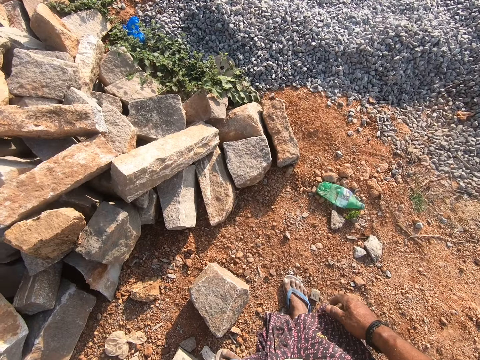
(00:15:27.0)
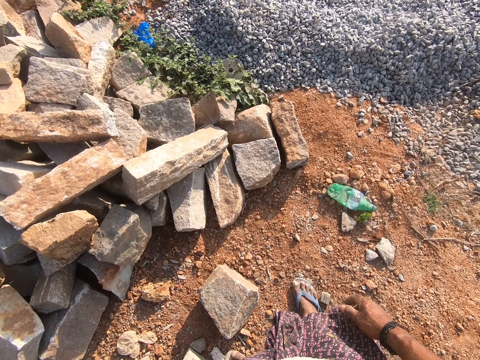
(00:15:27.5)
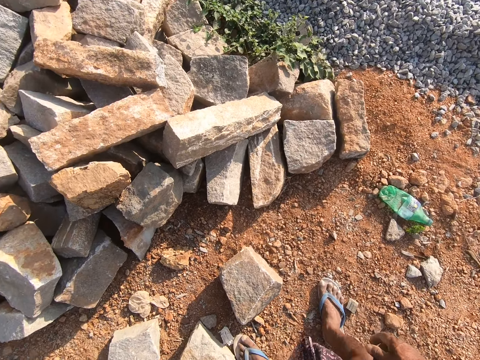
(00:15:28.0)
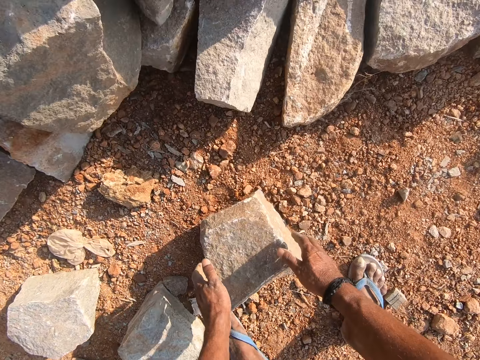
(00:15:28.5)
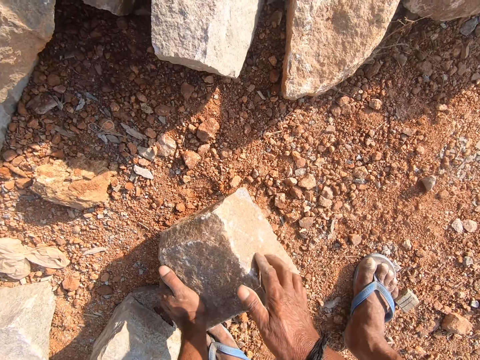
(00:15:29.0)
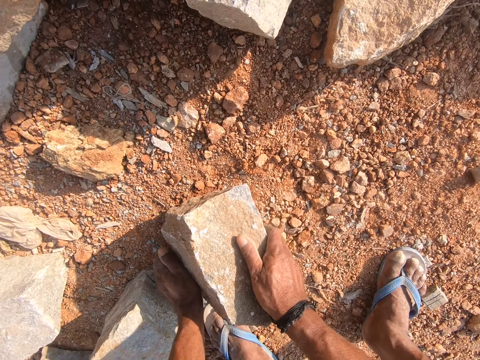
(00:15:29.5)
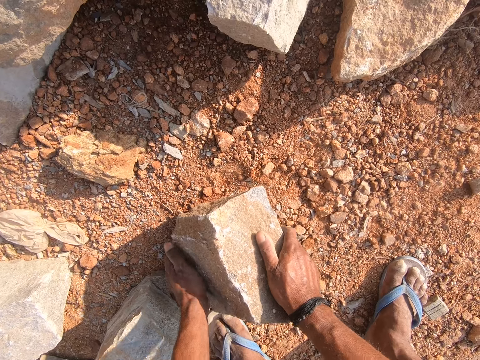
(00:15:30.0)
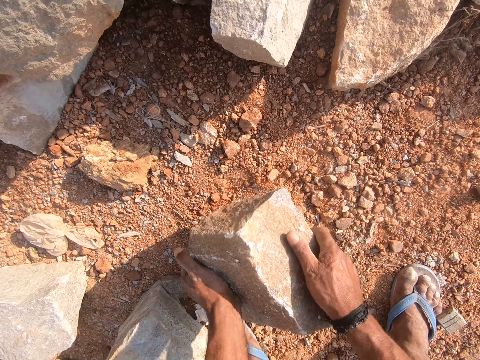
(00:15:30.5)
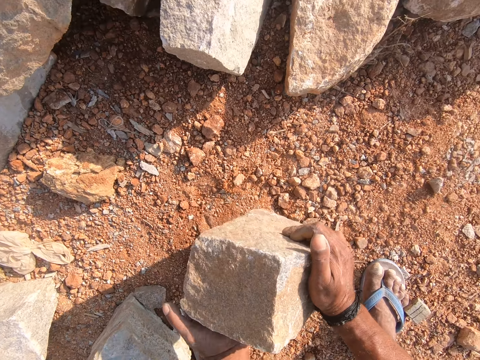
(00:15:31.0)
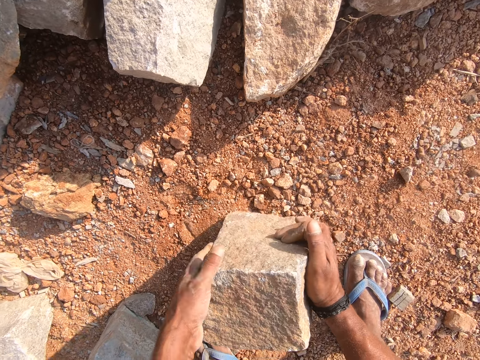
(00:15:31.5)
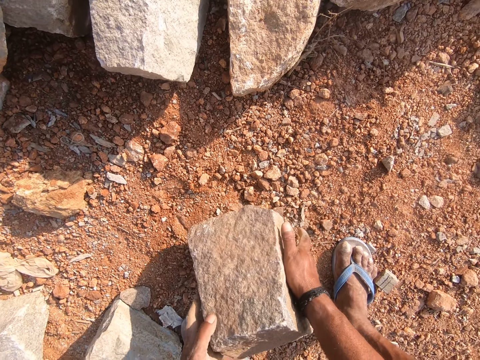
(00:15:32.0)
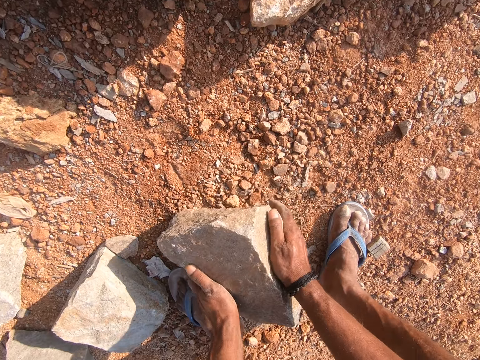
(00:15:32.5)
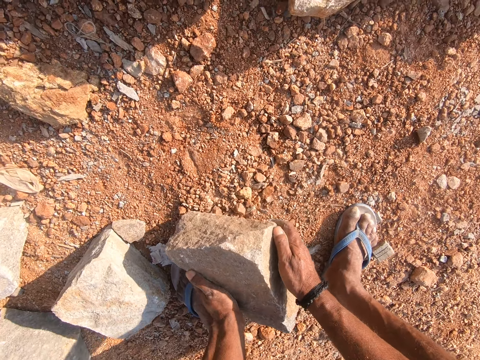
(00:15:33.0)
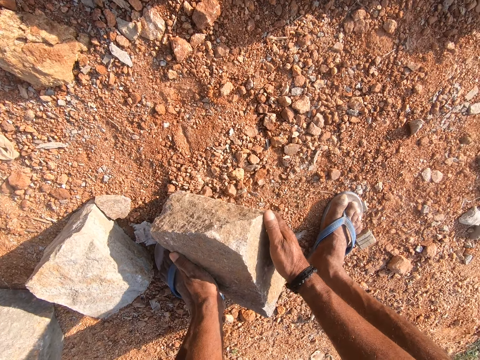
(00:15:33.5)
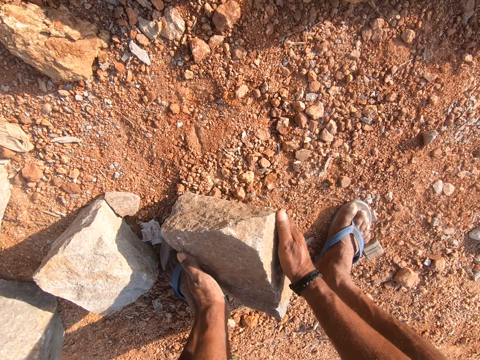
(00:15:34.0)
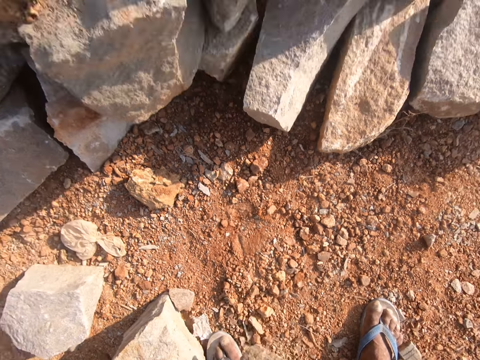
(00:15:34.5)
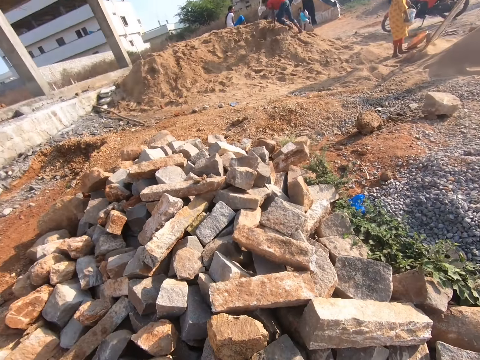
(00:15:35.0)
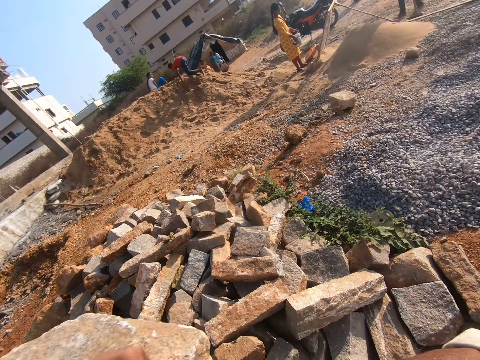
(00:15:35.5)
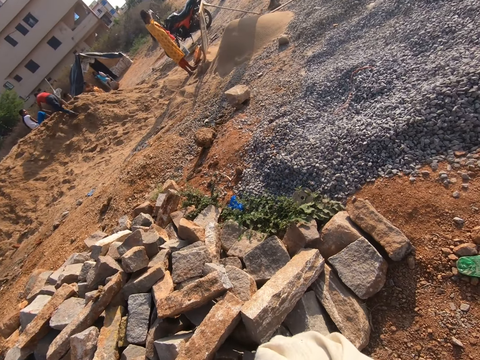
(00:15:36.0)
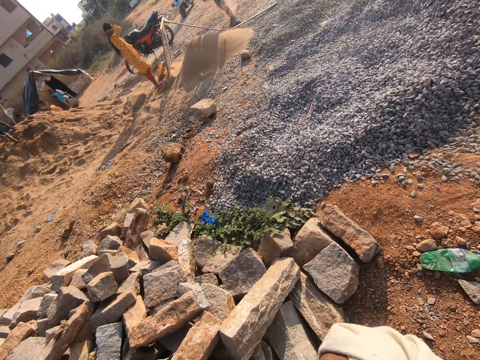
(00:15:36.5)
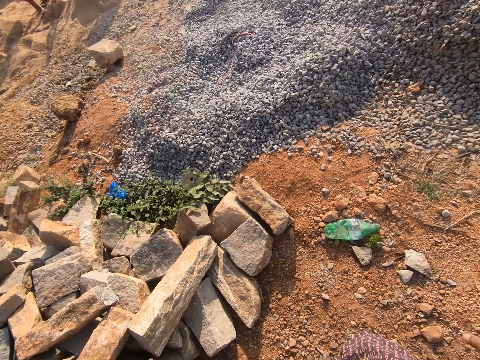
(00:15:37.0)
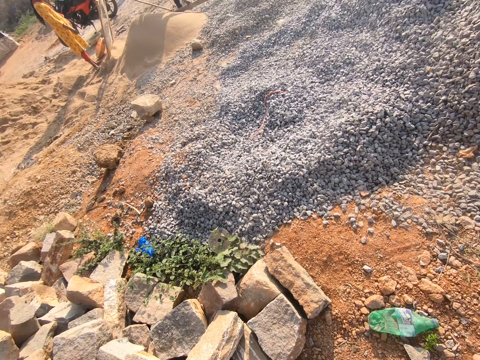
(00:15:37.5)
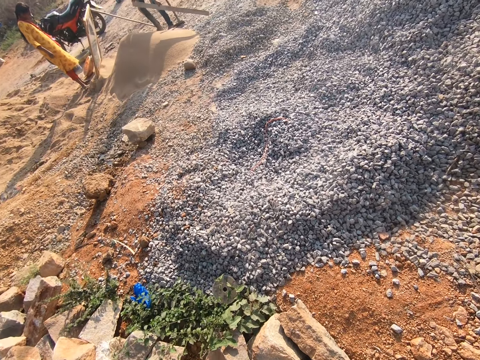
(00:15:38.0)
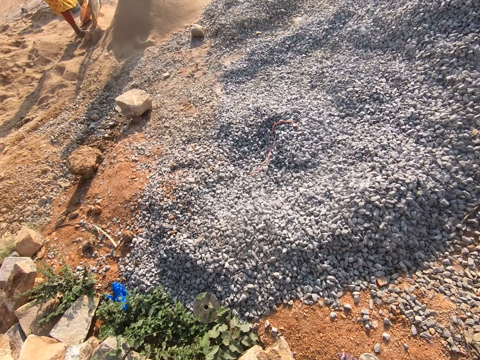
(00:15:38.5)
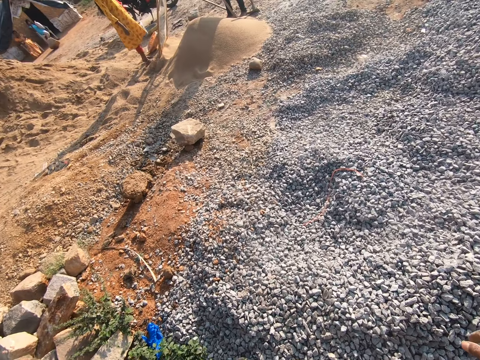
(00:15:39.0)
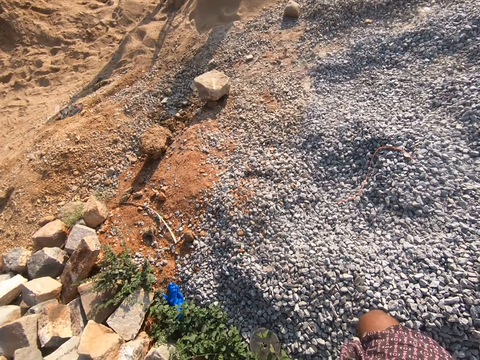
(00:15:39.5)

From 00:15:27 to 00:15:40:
The camera wearer picks up the stone. They turn the block. They turn the block again. They carry the block and walk.

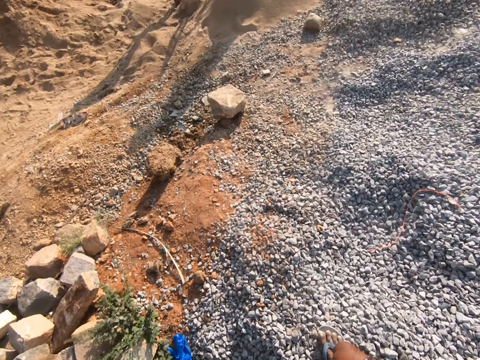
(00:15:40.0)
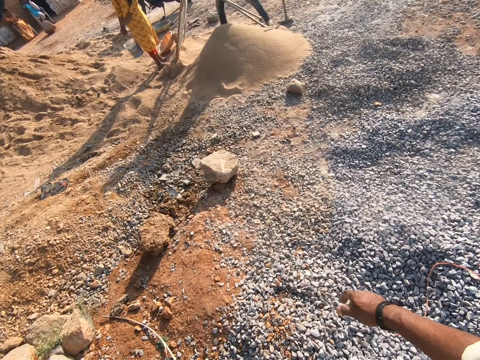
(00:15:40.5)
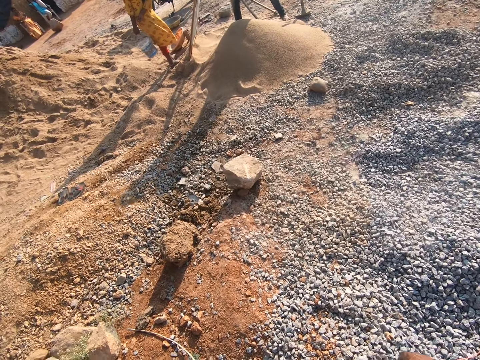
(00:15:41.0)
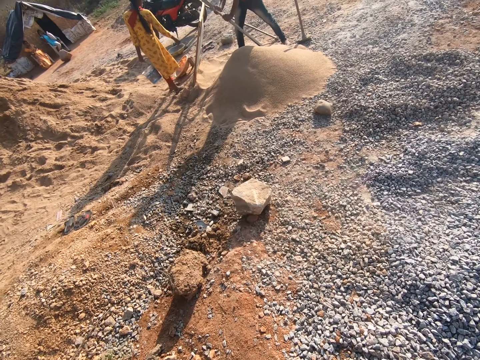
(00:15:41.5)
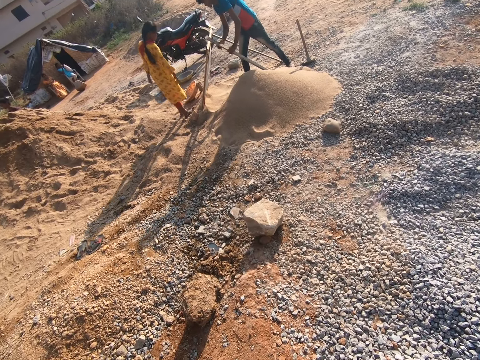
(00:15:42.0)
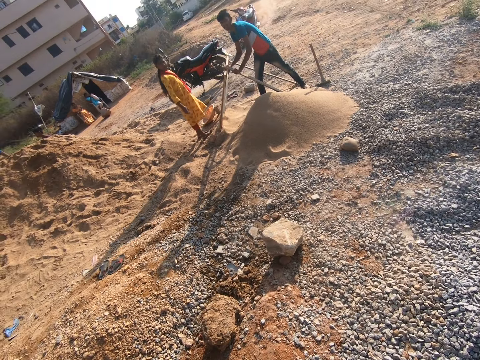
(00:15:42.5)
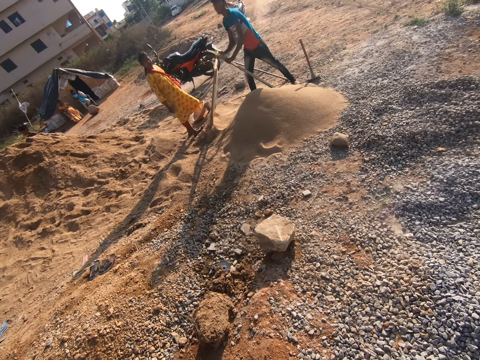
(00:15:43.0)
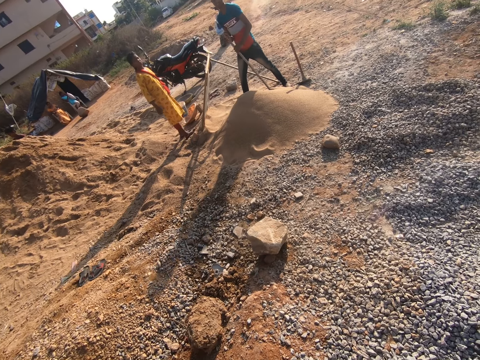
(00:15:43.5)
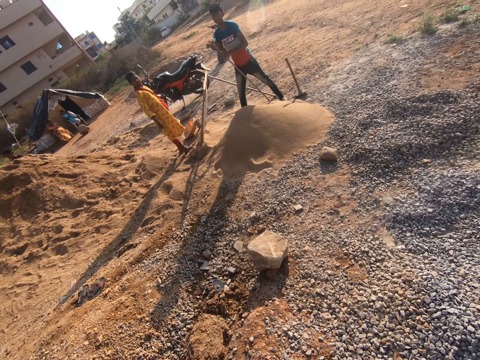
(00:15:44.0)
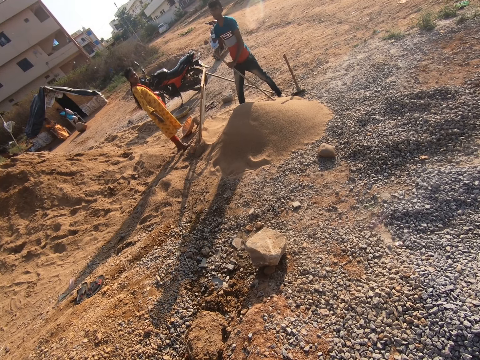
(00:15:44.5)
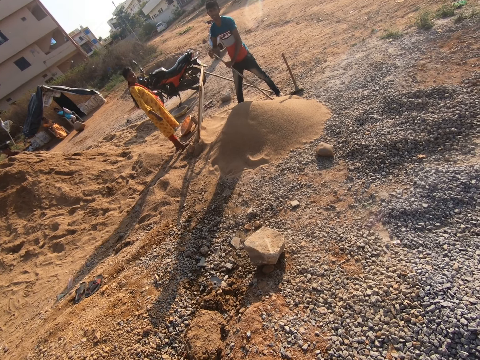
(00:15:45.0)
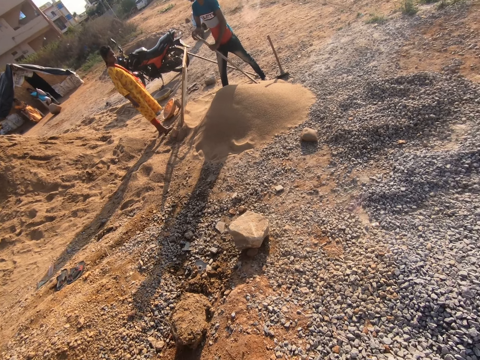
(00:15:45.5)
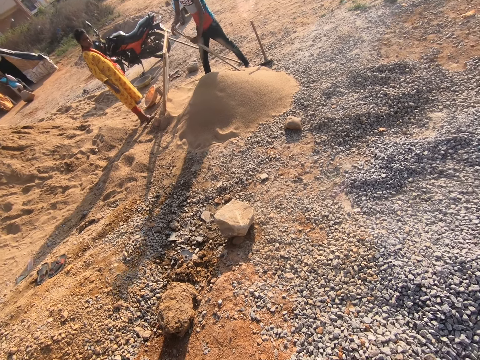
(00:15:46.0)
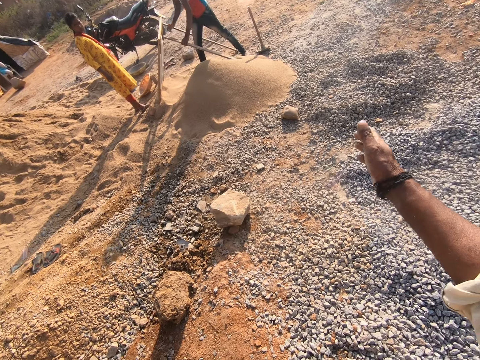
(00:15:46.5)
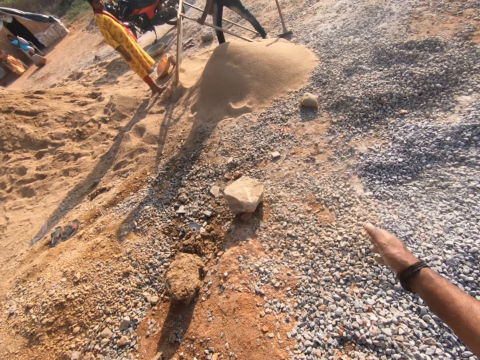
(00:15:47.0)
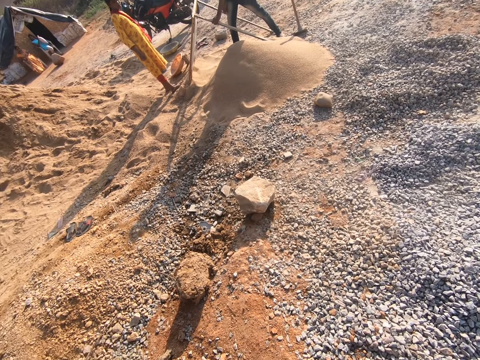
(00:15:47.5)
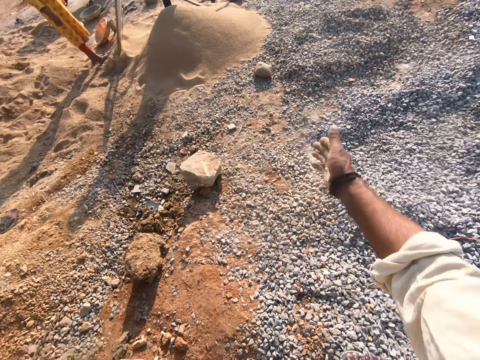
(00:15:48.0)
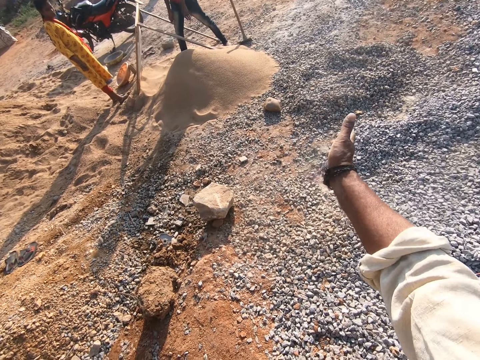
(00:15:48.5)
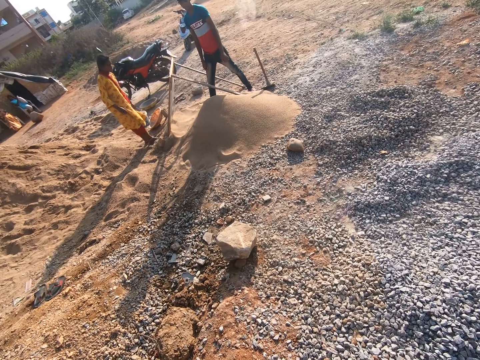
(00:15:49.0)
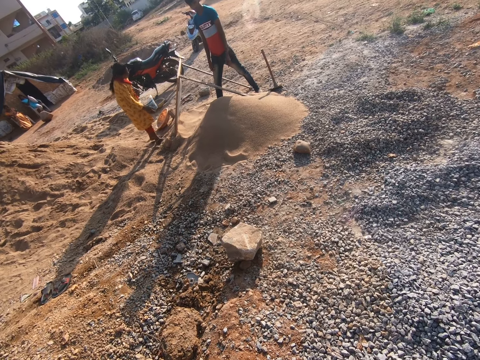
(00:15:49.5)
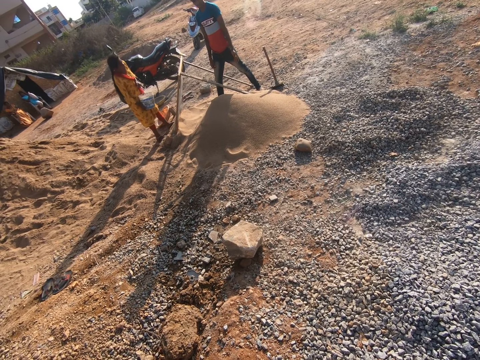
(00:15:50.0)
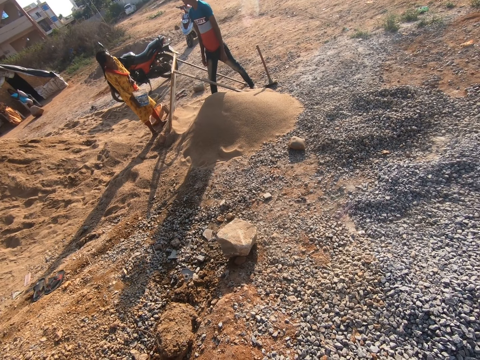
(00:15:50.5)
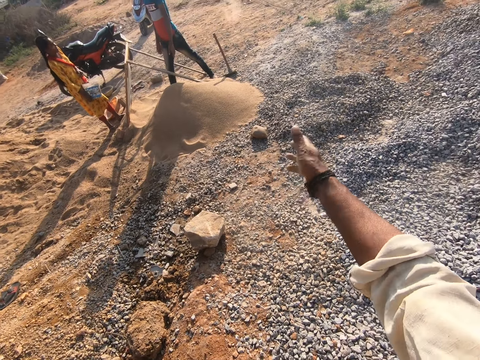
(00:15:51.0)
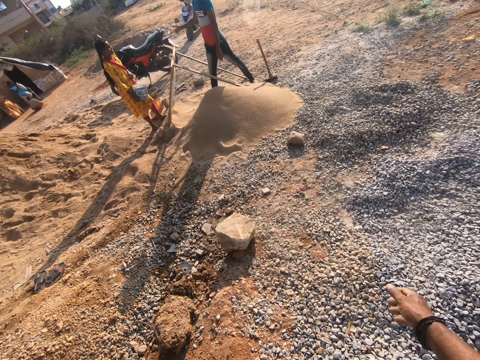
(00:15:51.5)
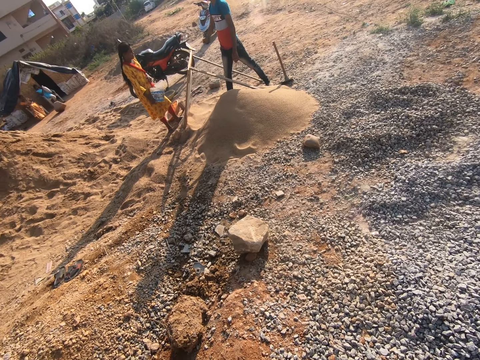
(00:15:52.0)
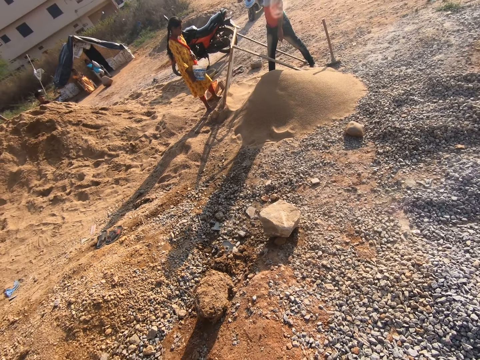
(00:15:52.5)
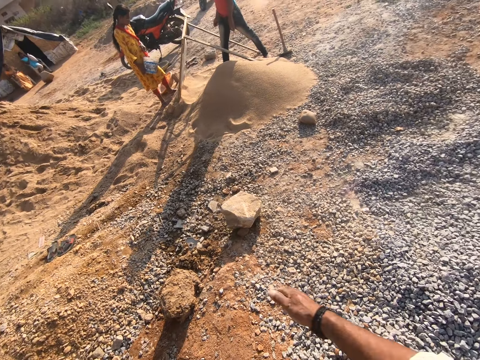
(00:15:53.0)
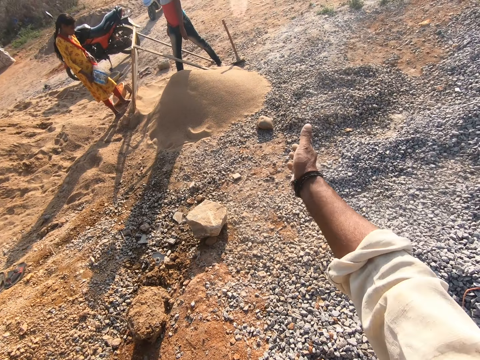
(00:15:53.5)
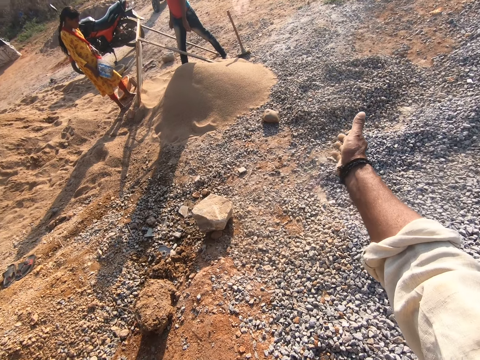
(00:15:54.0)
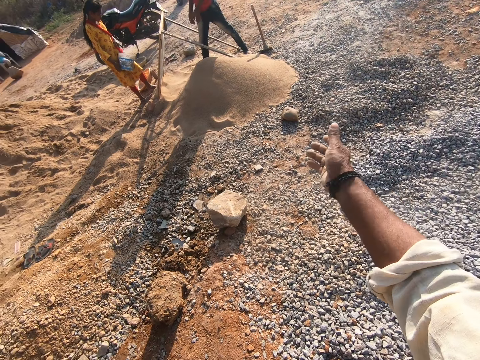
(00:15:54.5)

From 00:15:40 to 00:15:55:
The camera wearer talks to a man. The man talks to the camera wearer. The camera wearer talks to the man. They point with their hand. They talk to the man. The man talks to the camera wearer. The camera wearer talks to the man and moves their hand. The man talks to the camera wearer. The camera wearer talks to the man and moves their hand.
